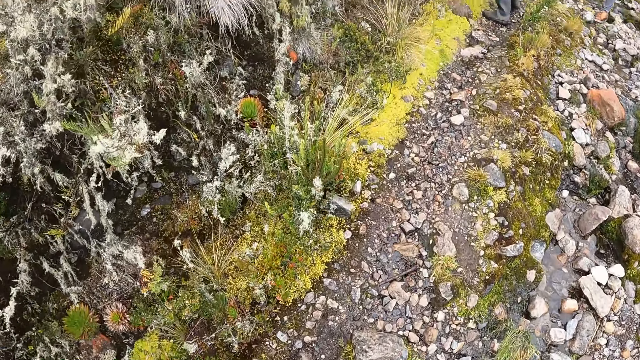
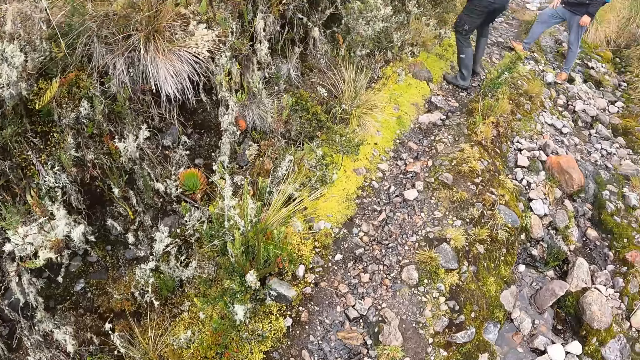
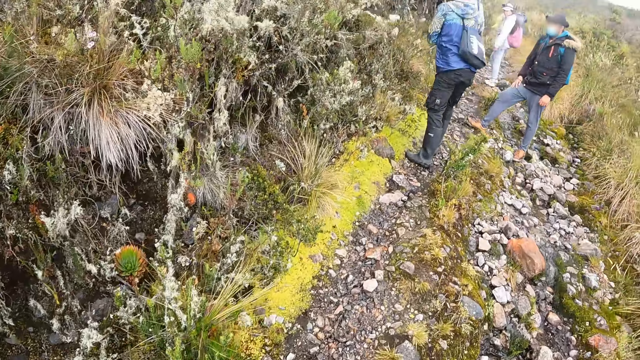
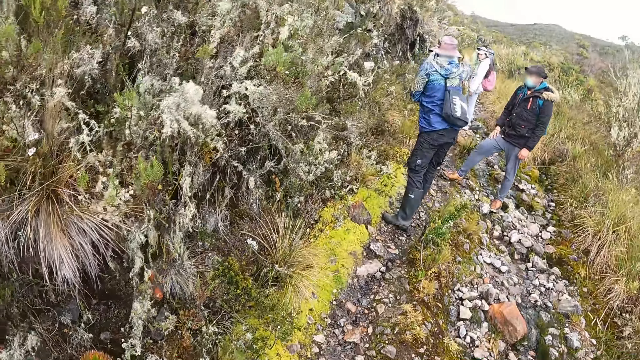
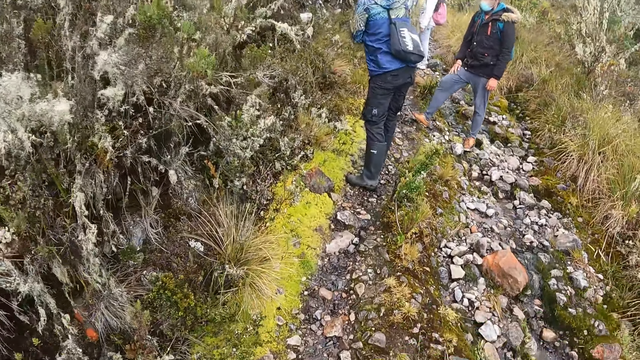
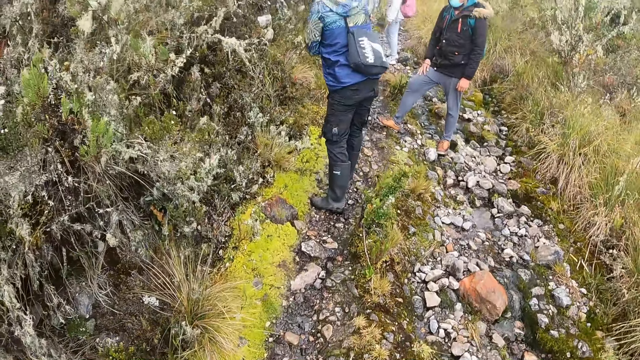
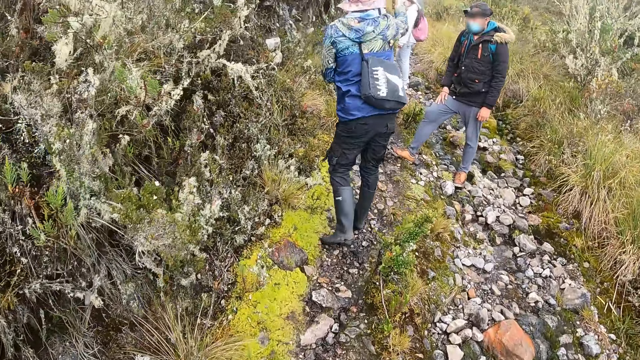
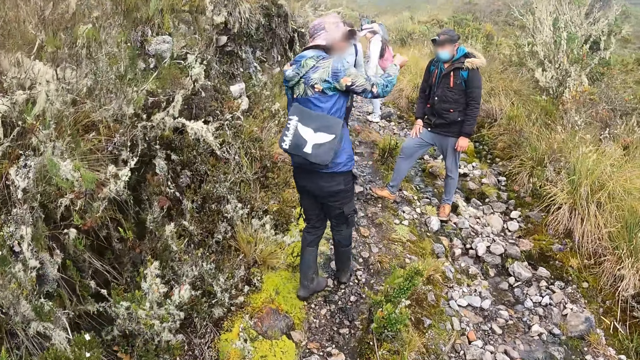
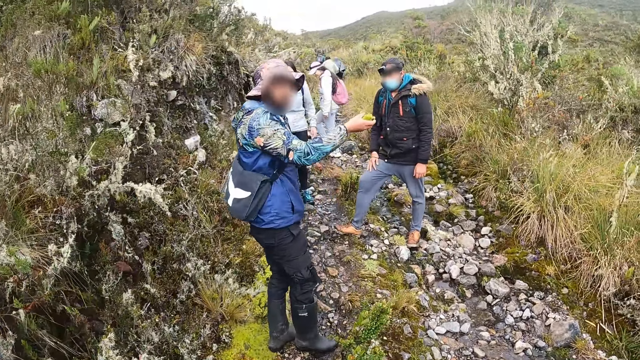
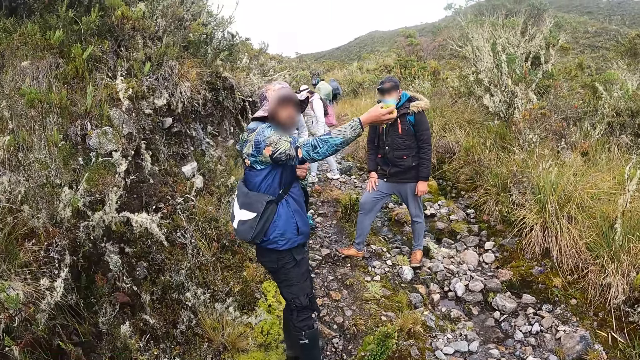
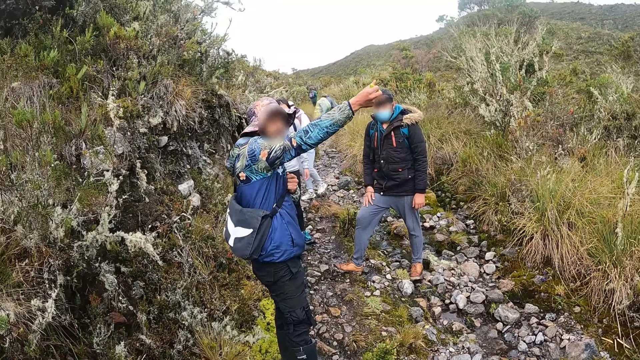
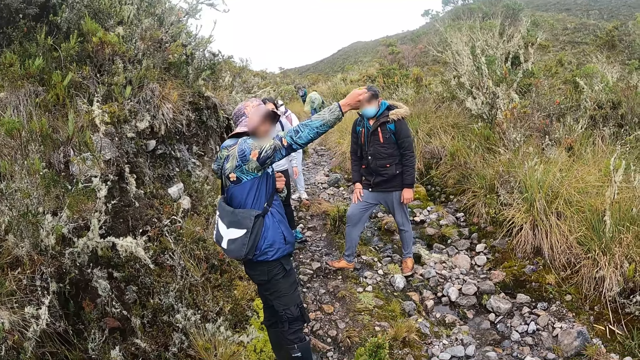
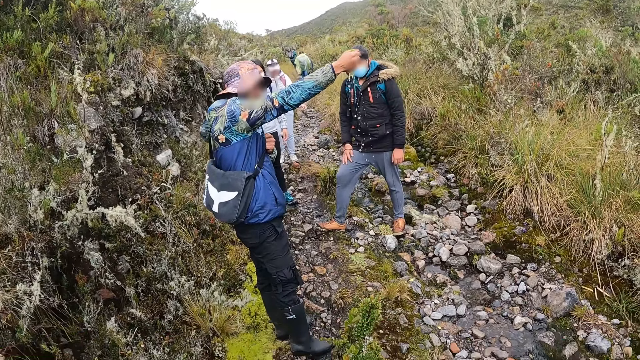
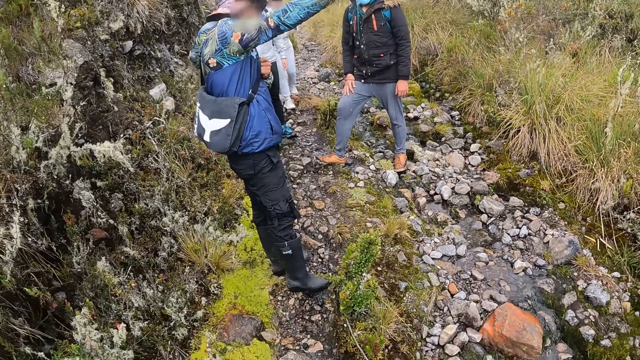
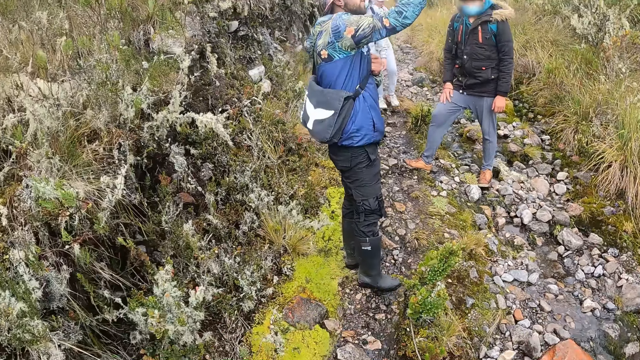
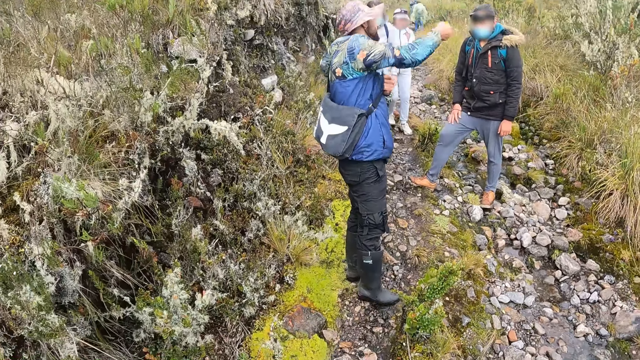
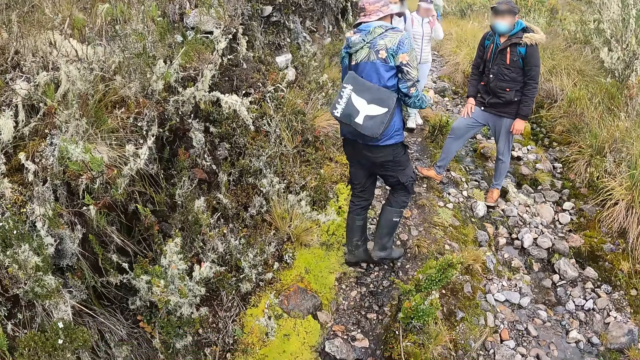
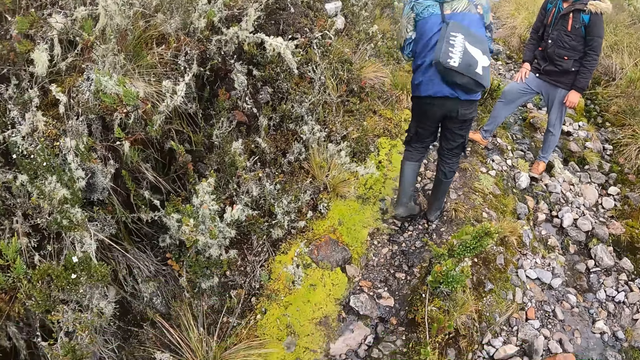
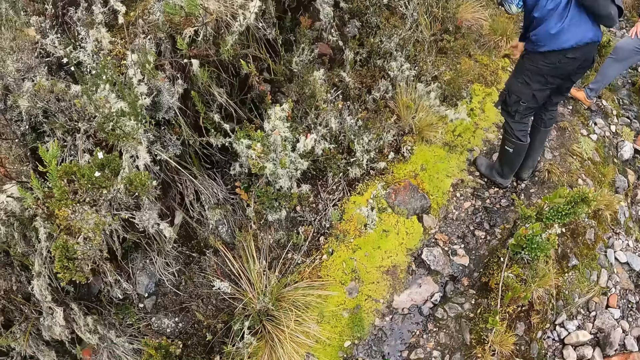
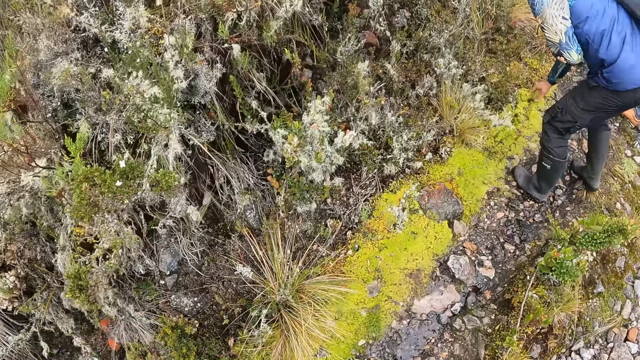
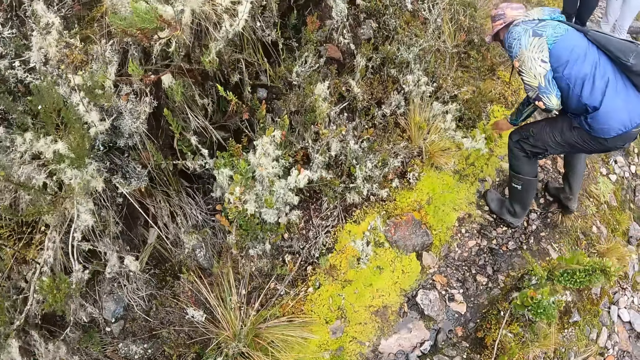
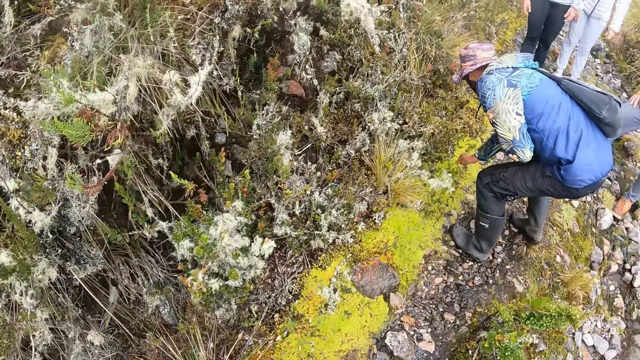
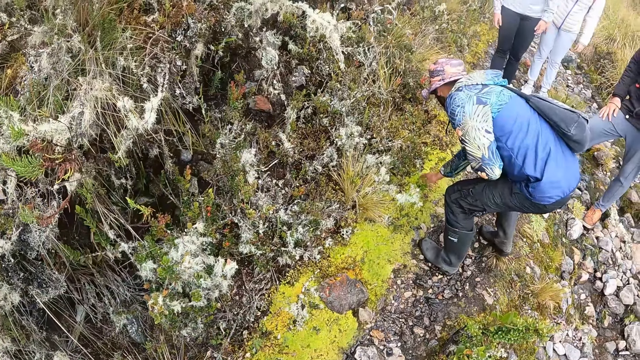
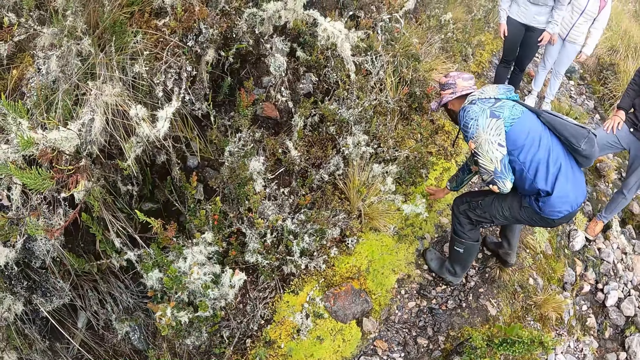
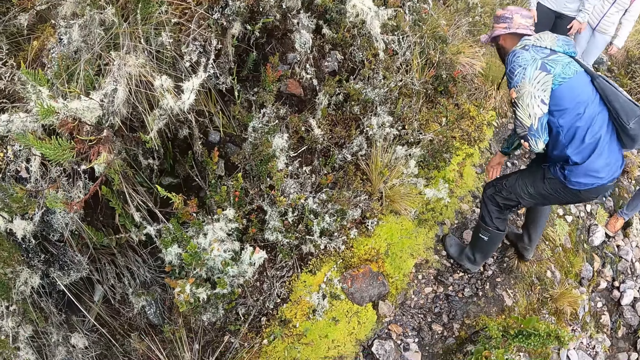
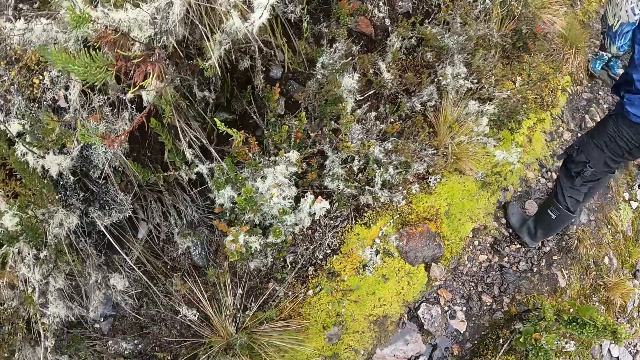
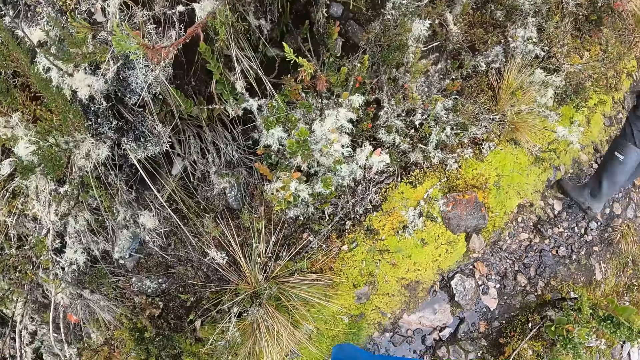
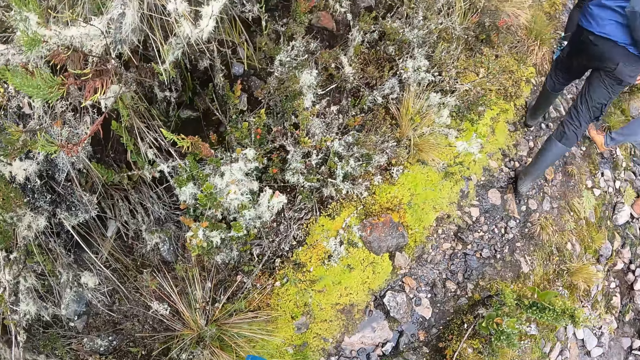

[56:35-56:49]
The camera wearer looks at the left side. They look at the people ahead. They look at the left side.

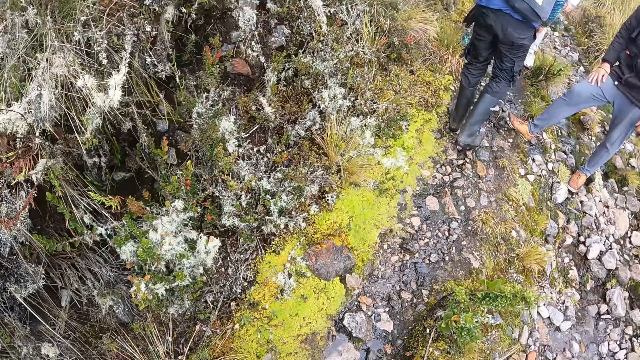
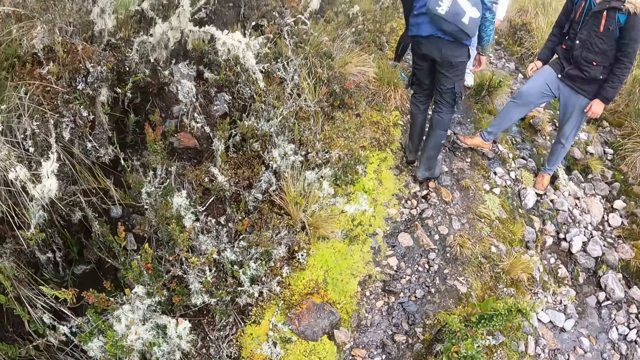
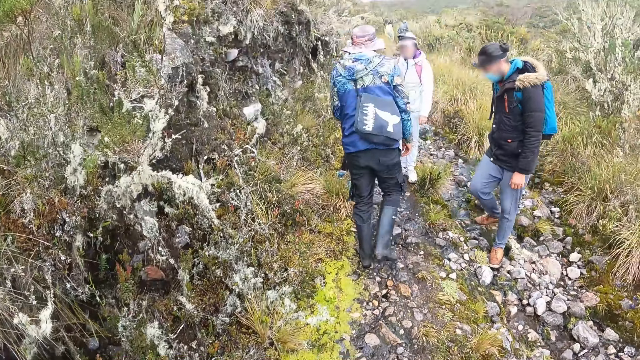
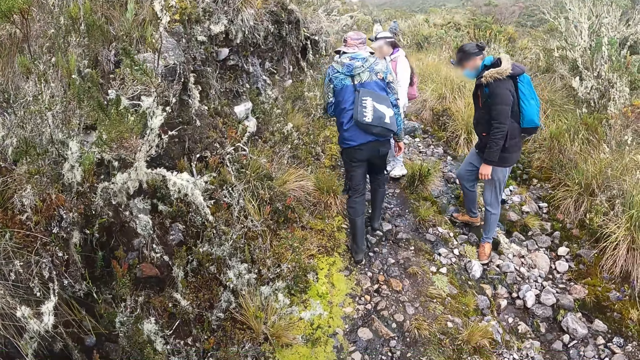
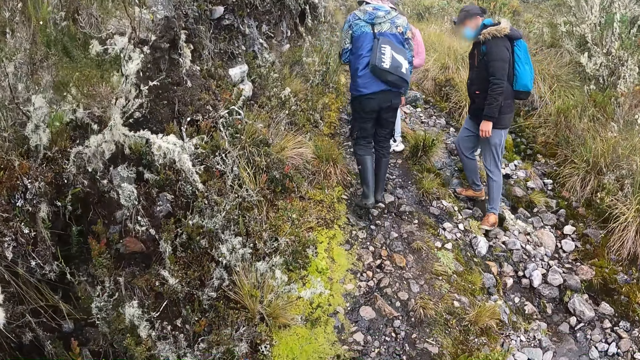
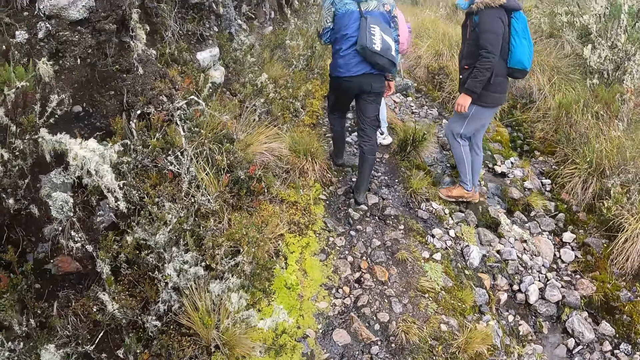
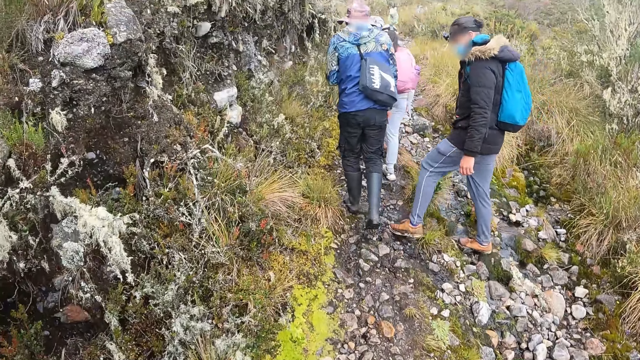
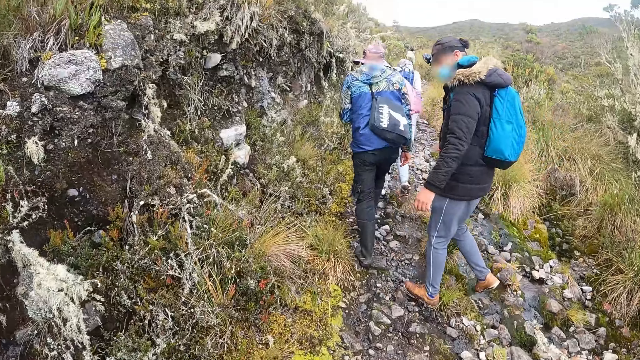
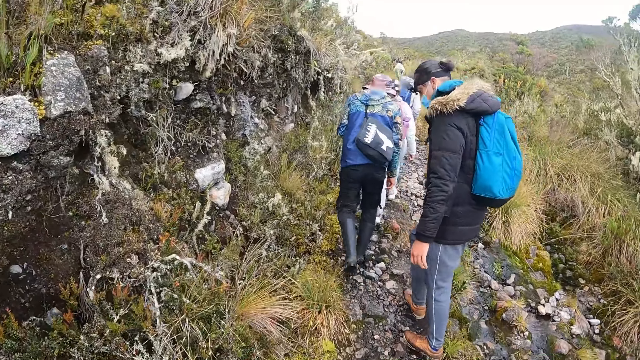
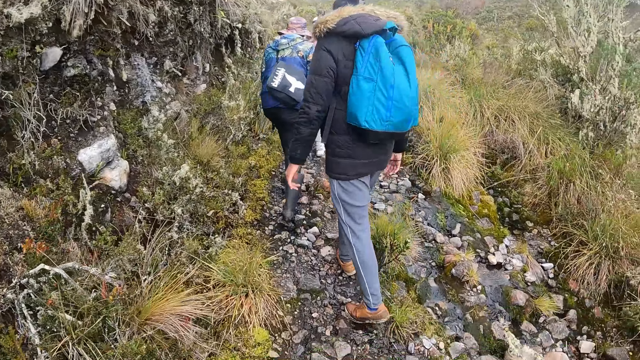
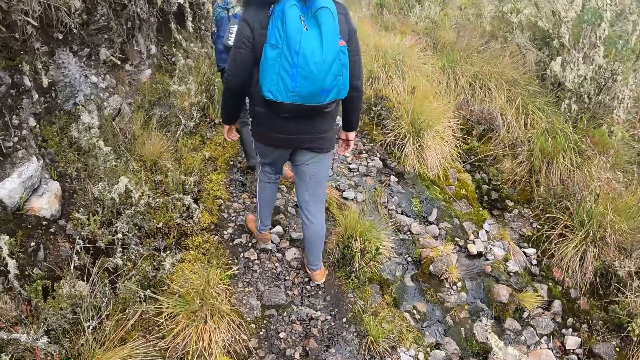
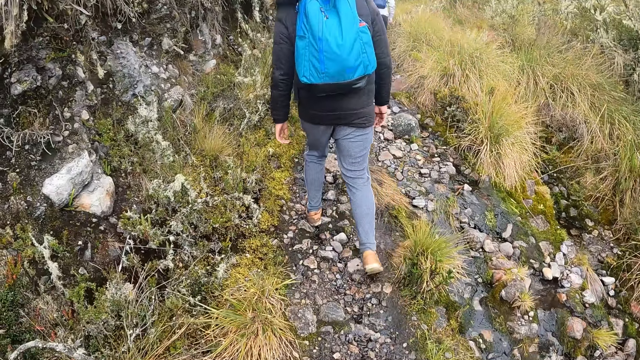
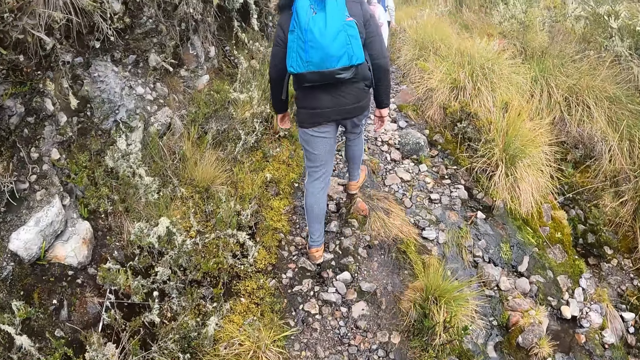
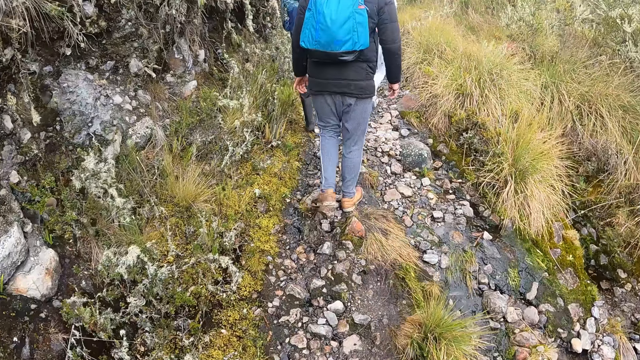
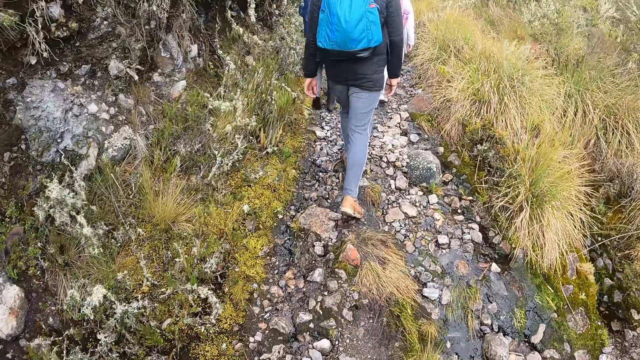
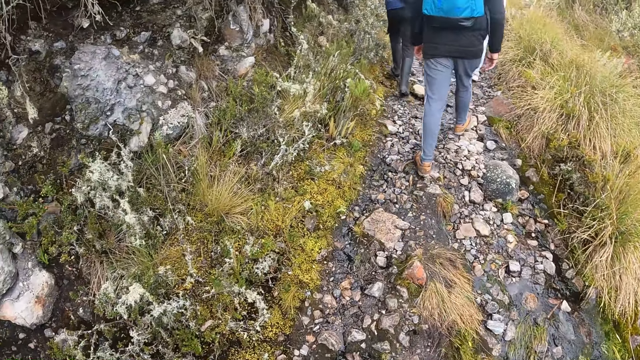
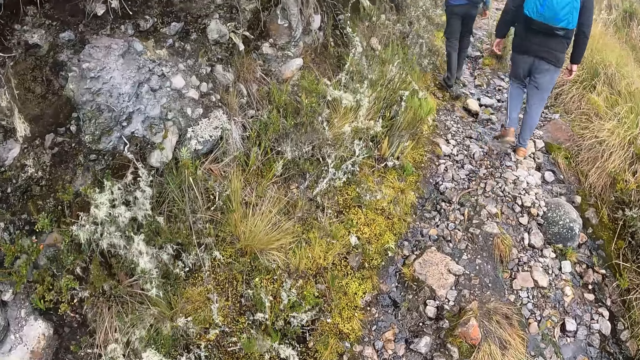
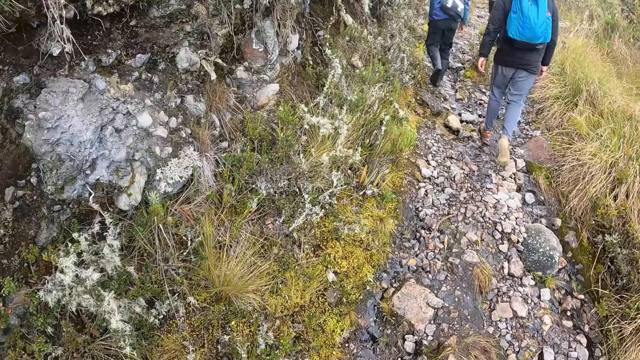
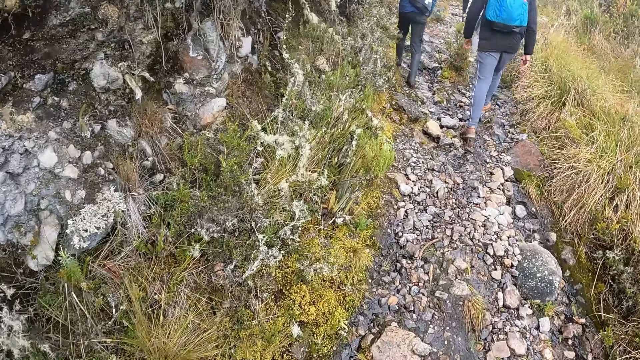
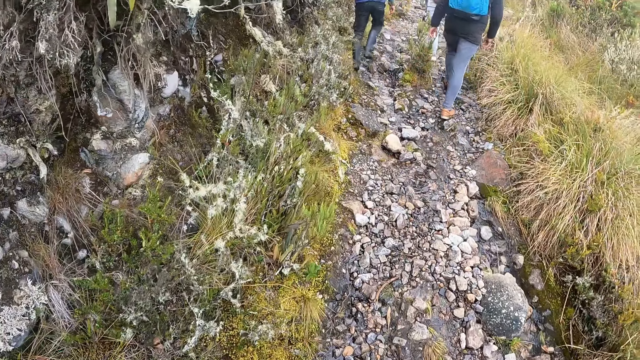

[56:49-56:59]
The camera wearer looks at the people ahead. They look at the left side.
